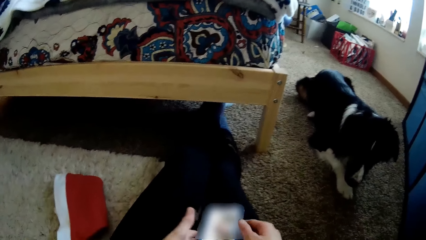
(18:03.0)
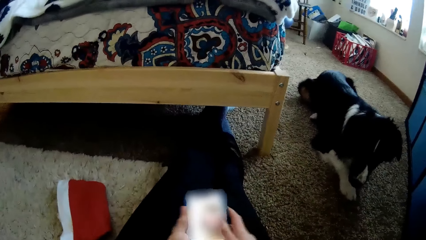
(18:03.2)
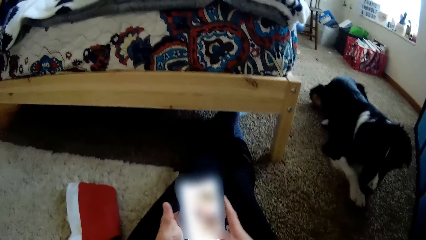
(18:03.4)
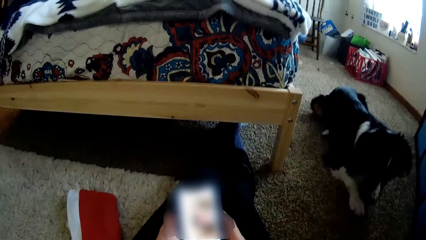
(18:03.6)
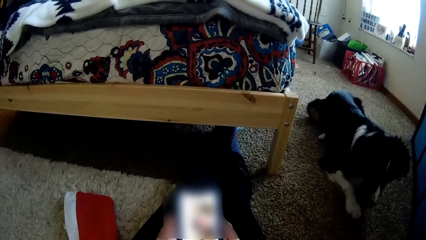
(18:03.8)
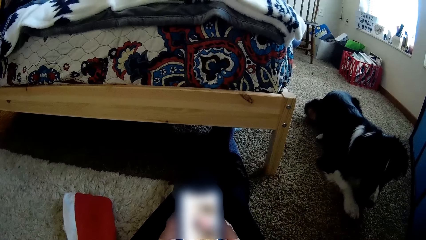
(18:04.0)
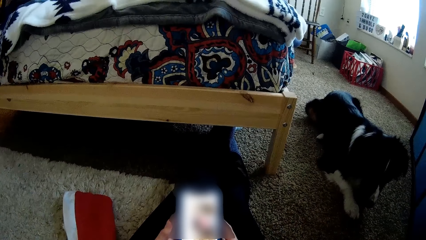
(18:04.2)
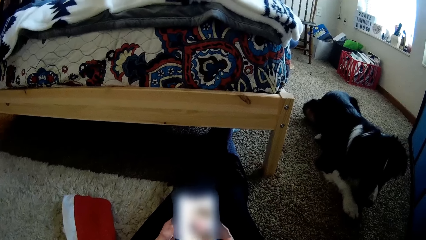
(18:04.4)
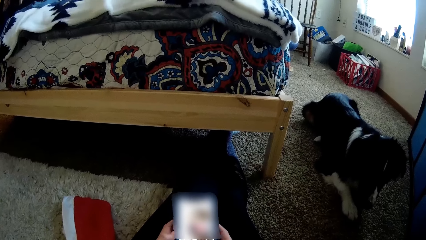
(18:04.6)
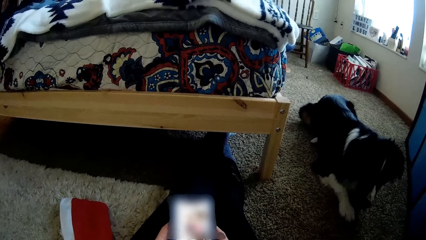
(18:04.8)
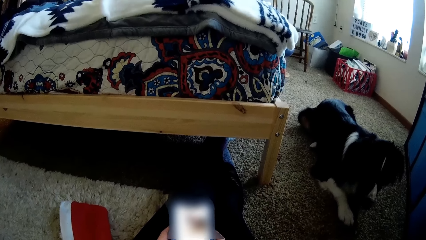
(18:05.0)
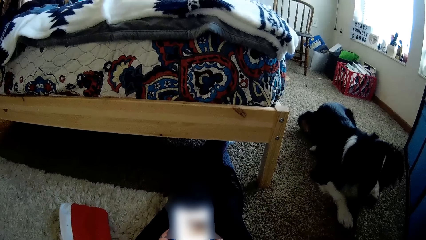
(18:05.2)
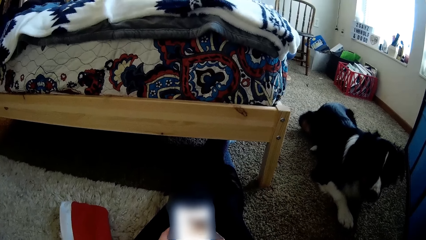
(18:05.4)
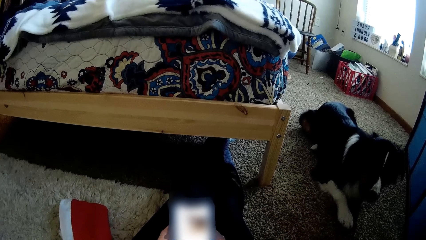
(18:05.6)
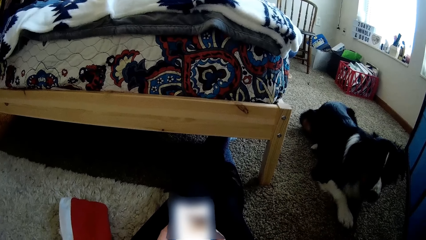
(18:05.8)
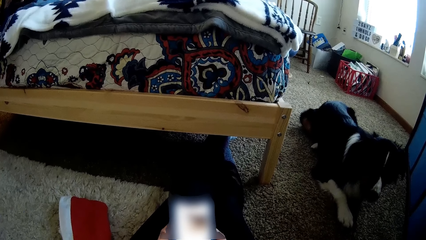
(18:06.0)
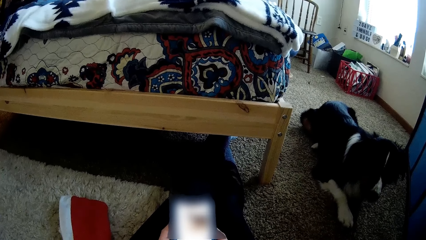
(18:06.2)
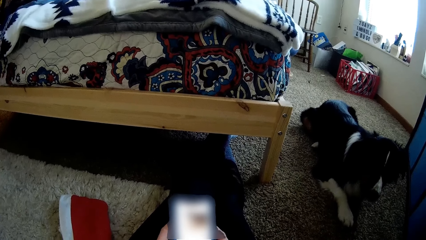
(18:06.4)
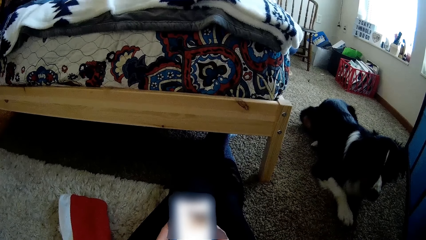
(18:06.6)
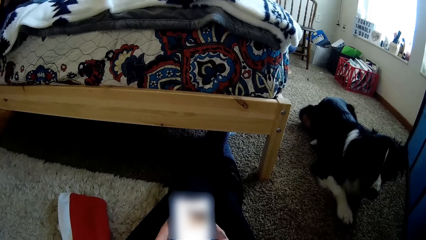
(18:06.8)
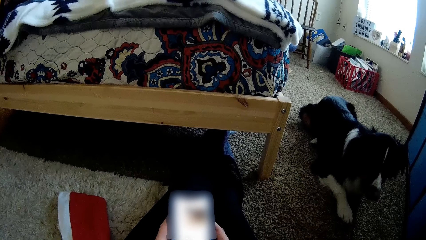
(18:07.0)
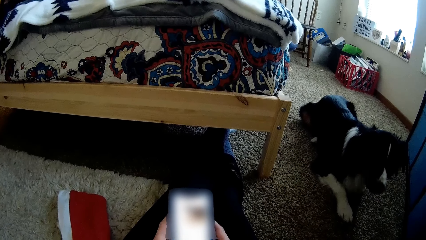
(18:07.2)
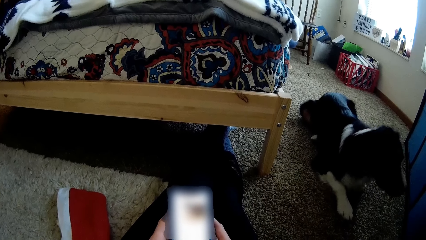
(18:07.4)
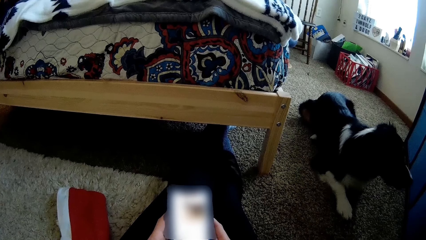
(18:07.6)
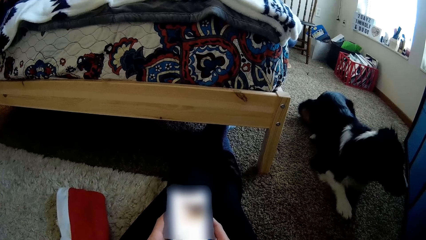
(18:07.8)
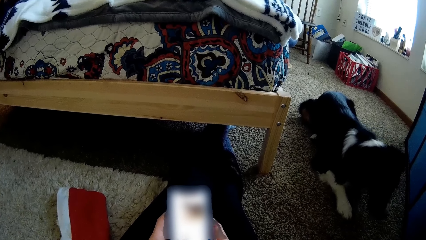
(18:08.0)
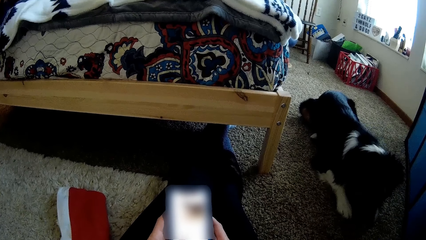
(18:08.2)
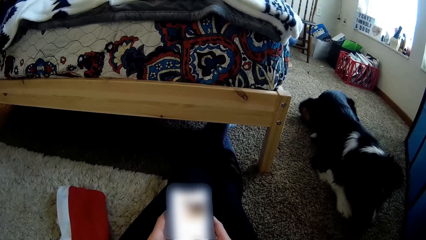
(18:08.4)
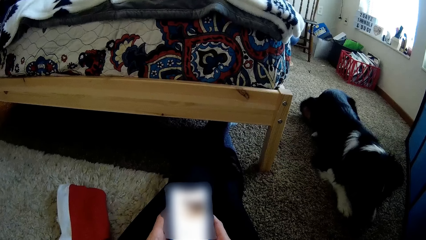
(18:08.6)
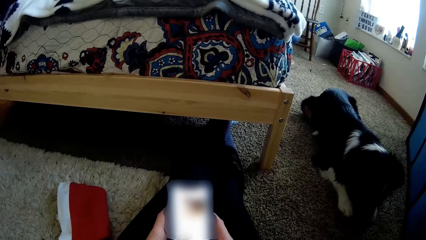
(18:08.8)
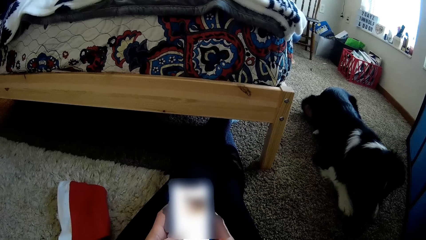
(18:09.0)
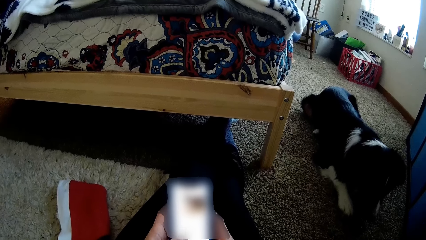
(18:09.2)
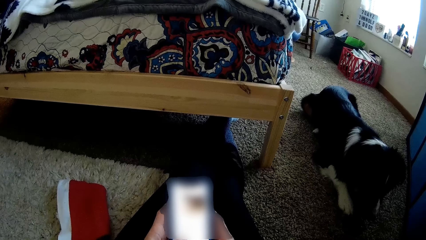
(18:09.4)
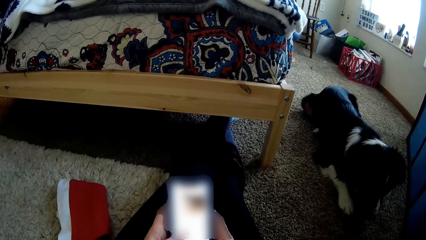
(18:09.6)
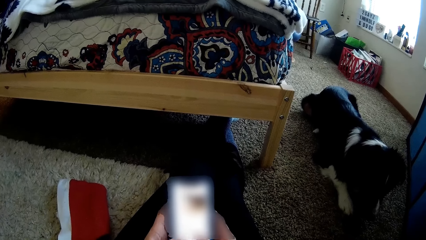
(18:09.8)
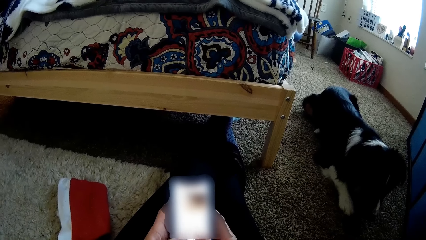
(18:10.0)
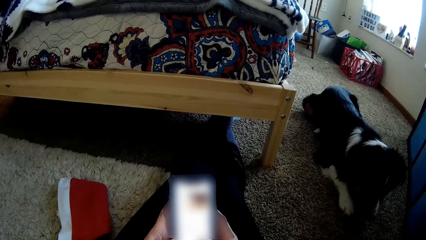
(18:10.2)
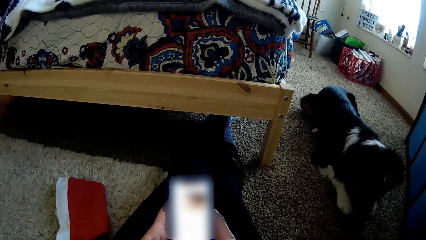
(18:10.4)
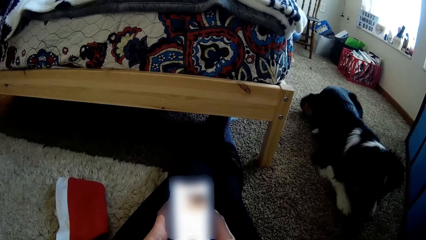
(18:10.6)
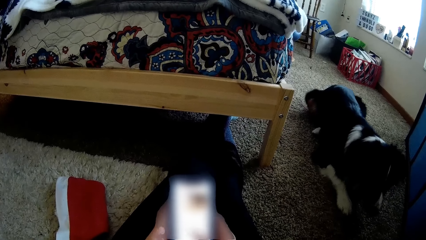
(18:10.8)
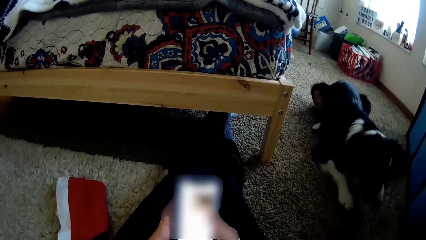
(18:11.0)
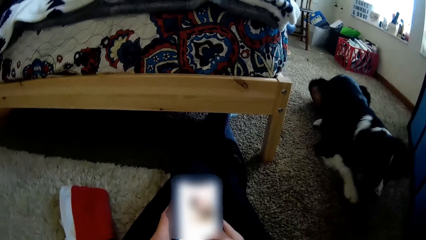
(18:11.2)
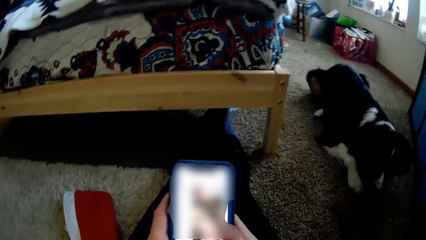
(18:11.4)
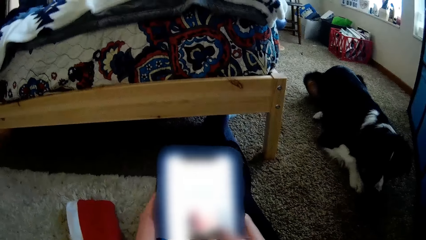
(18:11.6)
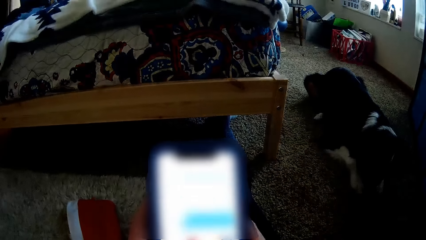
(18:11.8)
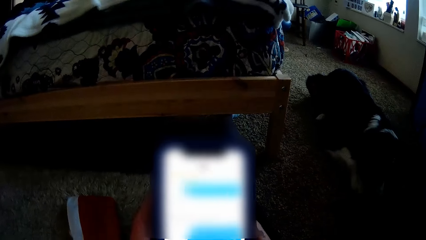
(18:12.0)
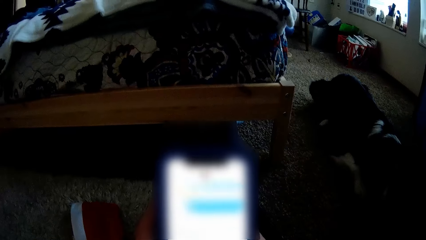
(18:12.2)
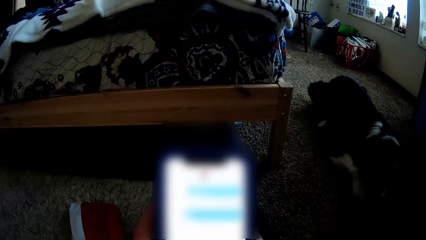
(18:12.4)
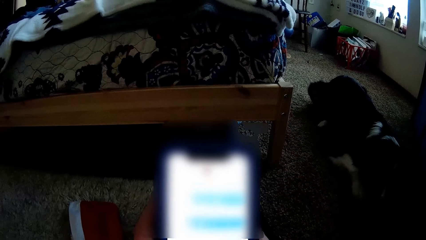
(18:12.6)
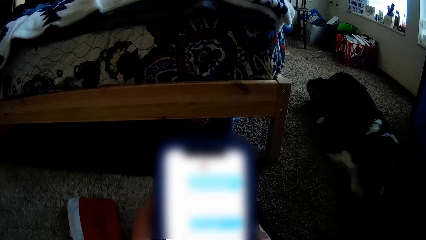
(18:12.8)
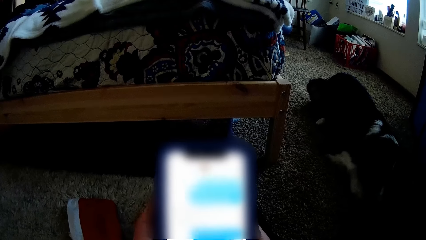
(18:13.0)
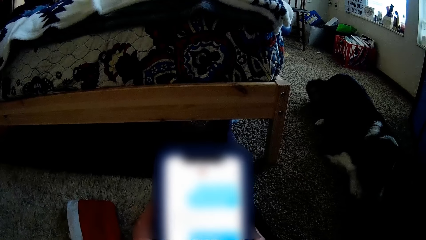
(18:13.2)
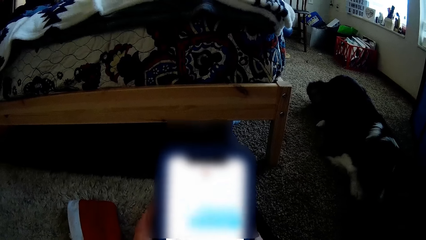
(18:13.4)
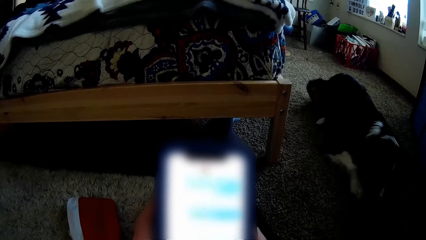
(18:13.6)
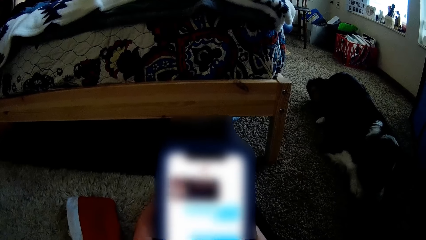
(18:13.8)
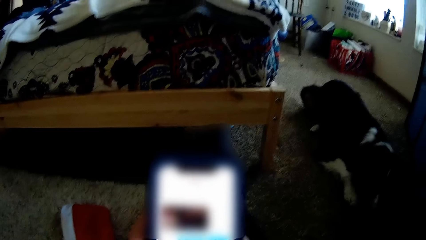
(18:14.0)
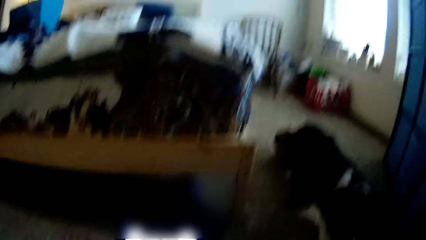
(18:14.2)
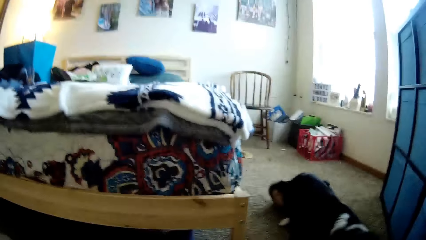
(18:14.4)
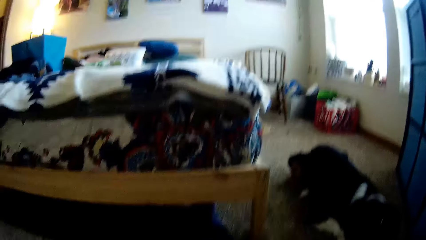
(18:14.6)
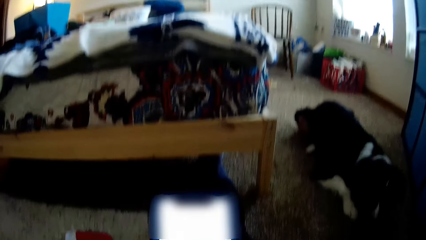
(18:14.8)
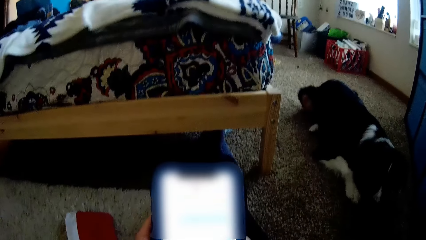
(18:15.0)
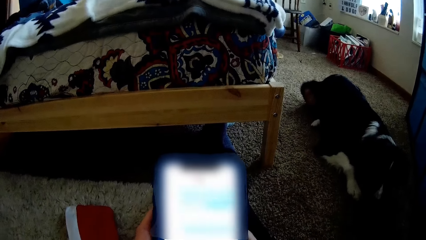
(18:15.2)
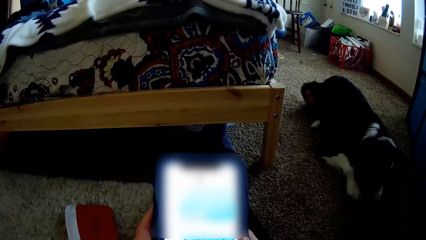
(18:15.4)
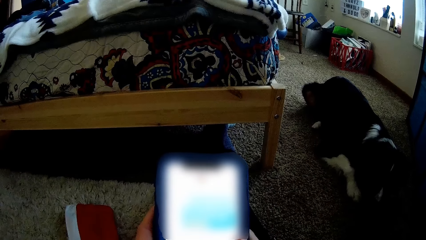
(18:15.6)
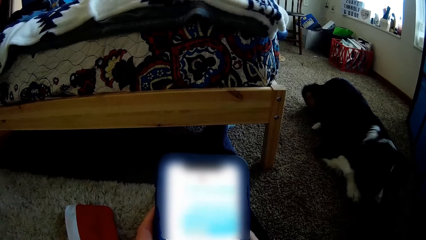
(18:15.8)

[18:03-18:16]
The camera wearer picks up the smartphone from his lap with both hands. He scrolls the phone. He presses the smartphone with his right hand.
